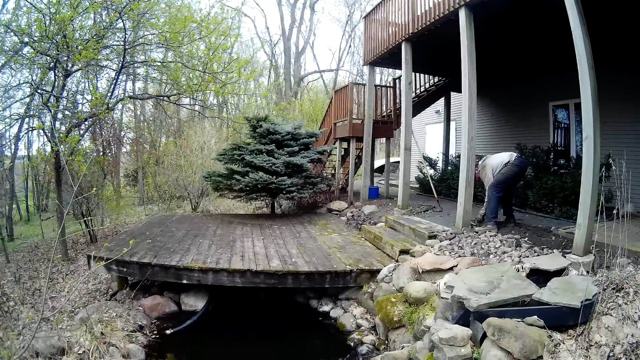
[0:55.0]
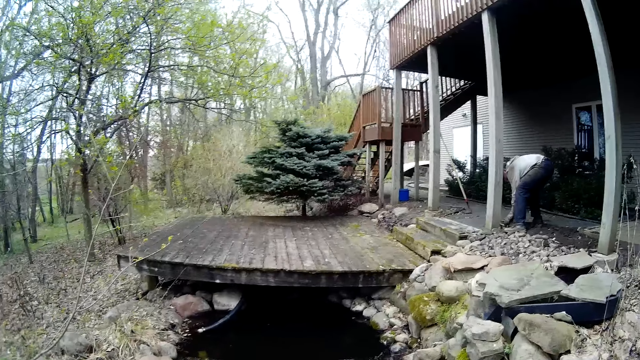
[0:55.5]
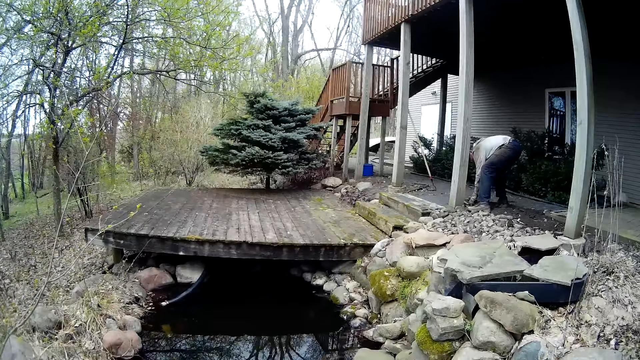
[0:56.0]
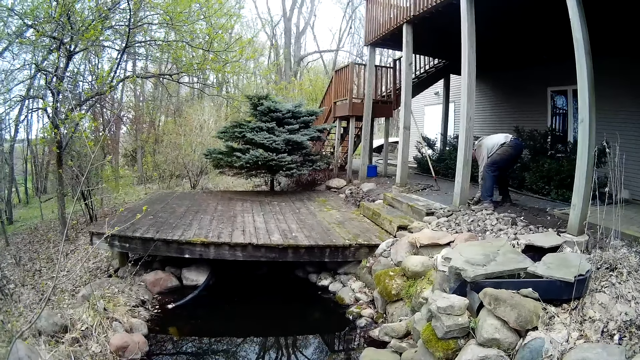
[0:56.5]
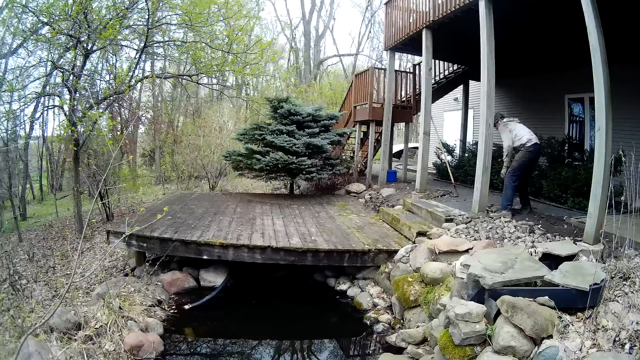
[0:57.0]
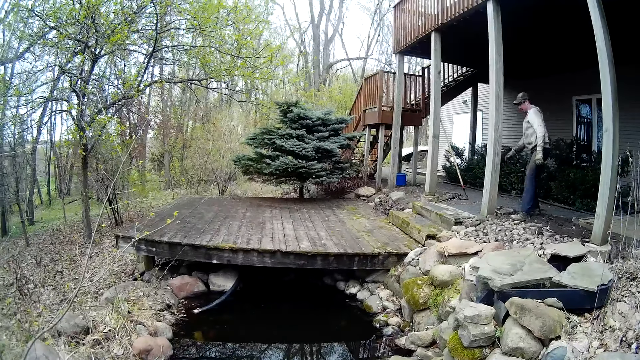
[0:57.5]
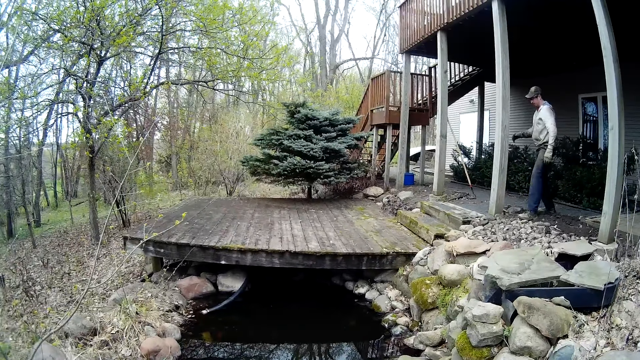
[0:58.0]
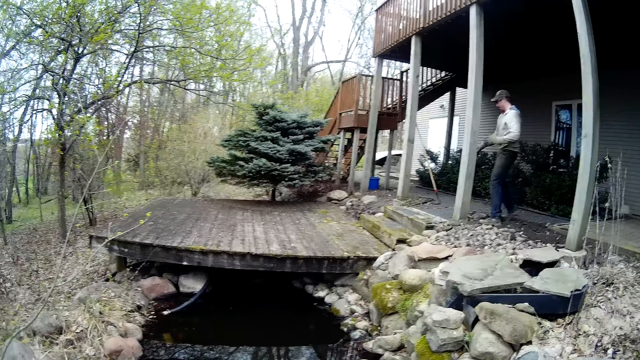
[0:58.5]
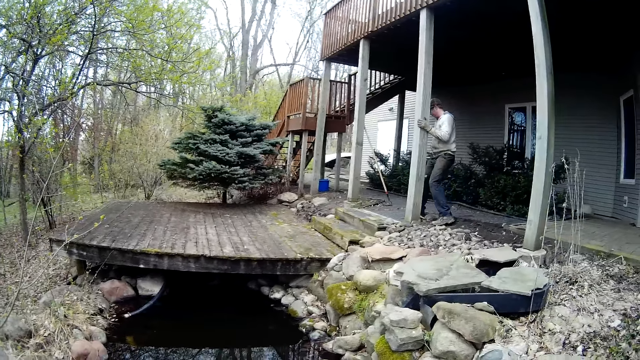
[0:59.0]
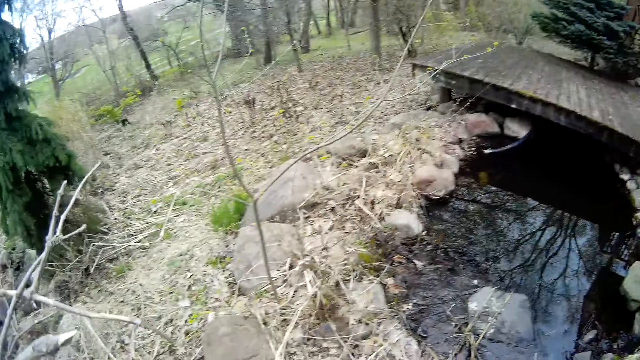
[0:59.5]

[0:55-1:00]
The man adjusts the stone. He puts the rock on the ground in front of the balcony. He stands up and holds a pillar.

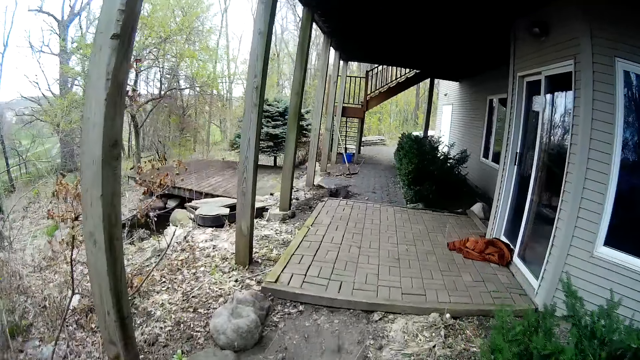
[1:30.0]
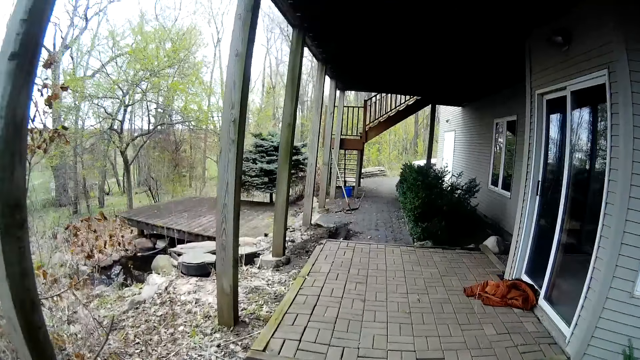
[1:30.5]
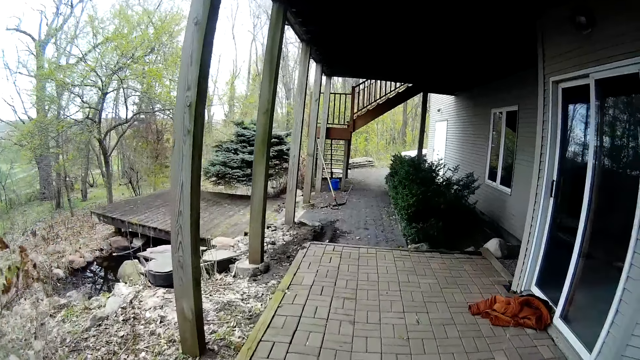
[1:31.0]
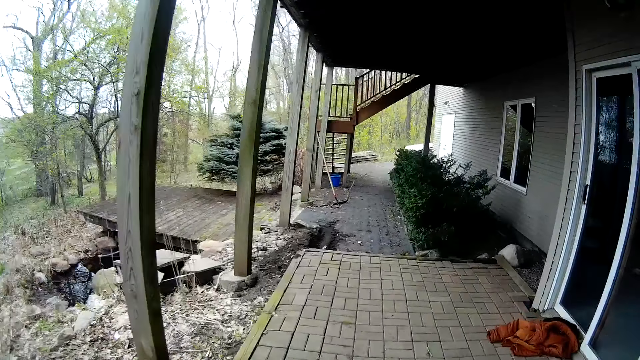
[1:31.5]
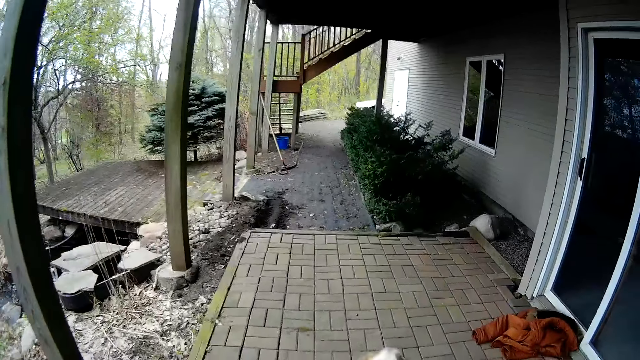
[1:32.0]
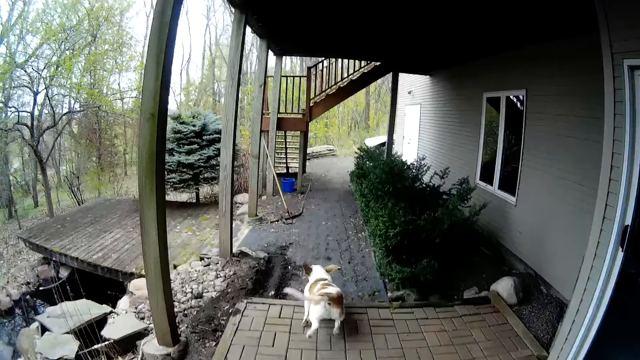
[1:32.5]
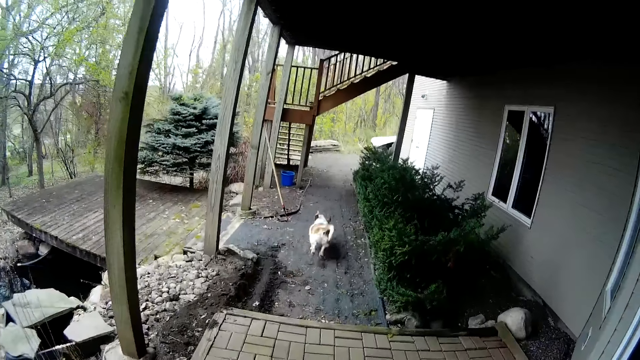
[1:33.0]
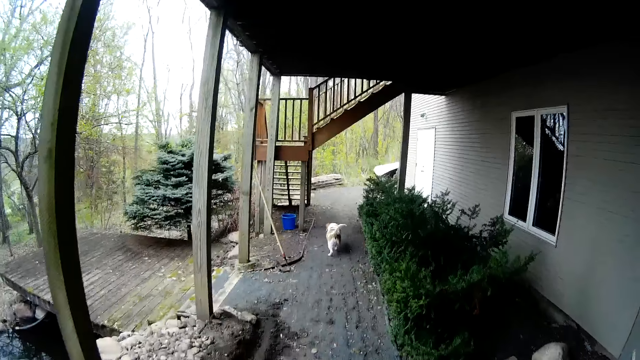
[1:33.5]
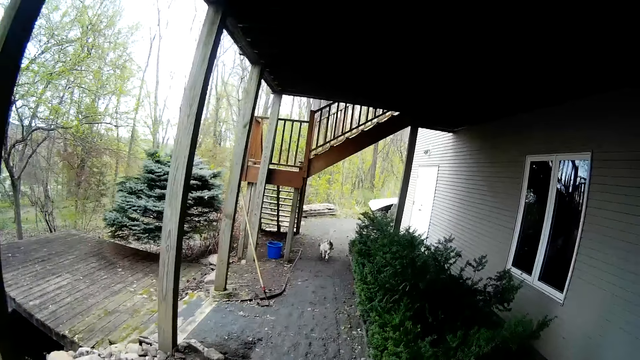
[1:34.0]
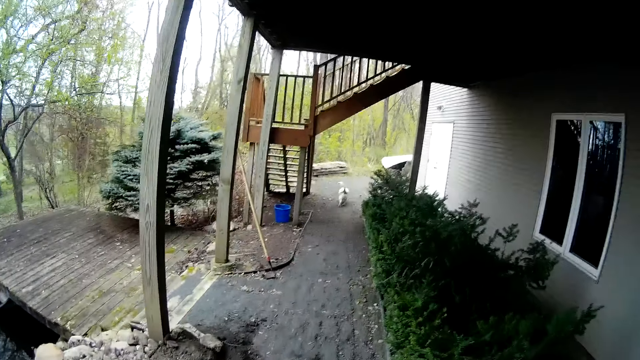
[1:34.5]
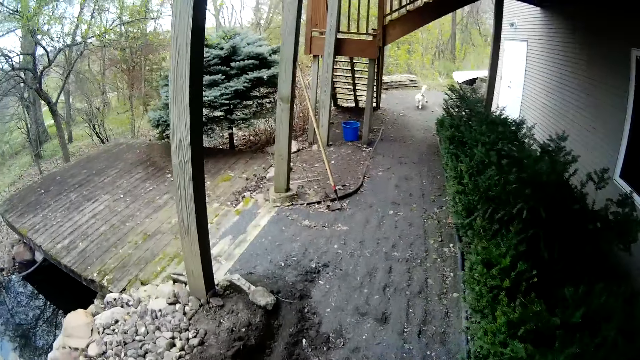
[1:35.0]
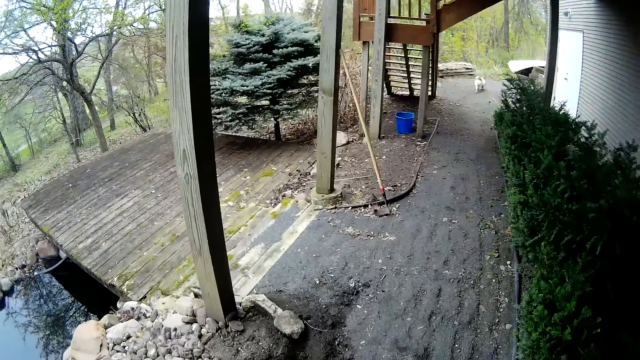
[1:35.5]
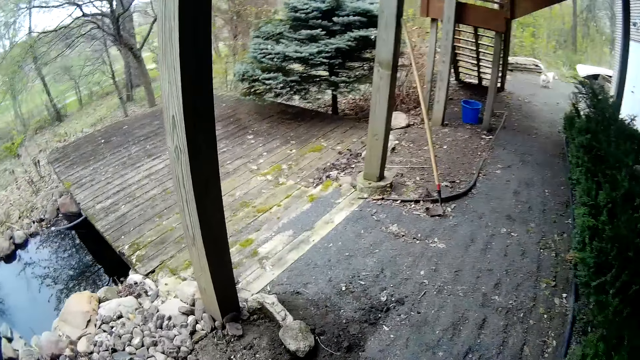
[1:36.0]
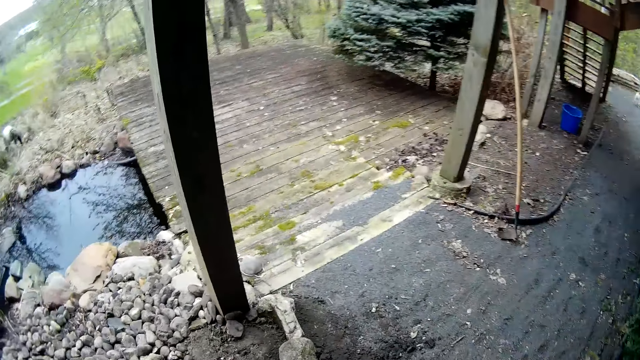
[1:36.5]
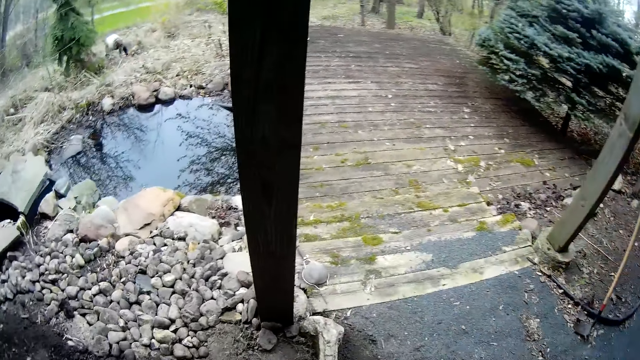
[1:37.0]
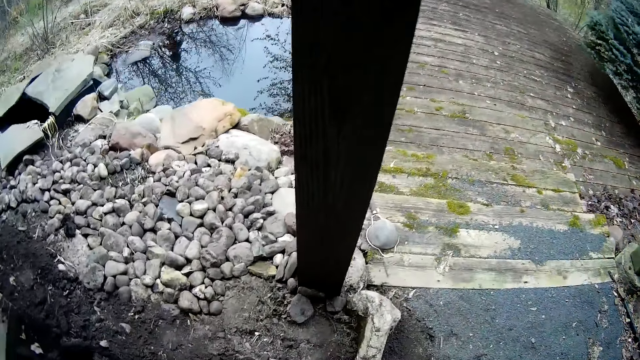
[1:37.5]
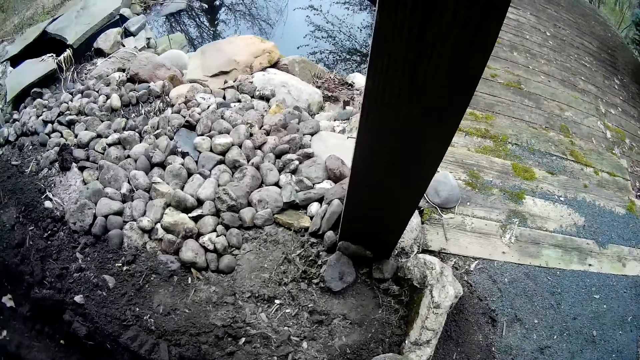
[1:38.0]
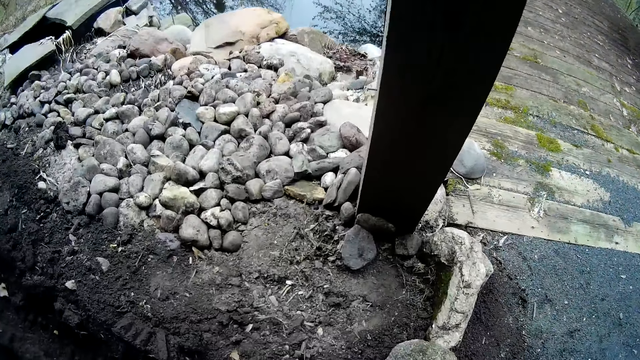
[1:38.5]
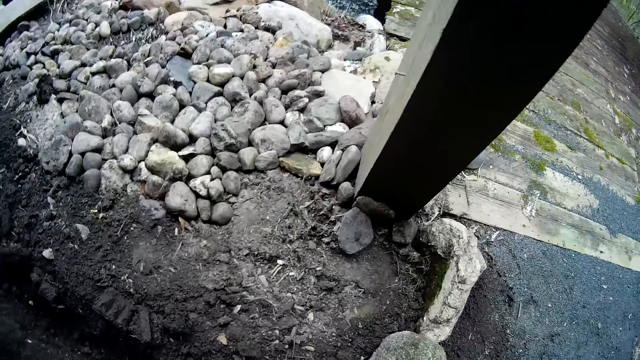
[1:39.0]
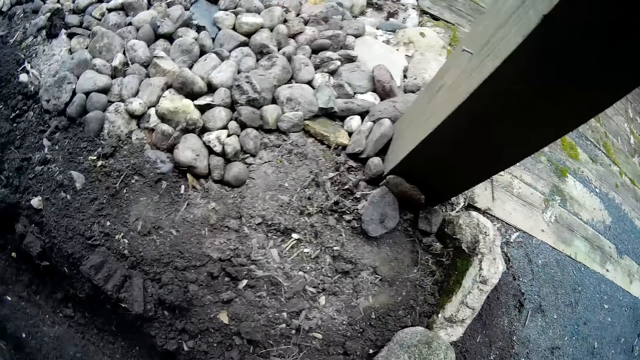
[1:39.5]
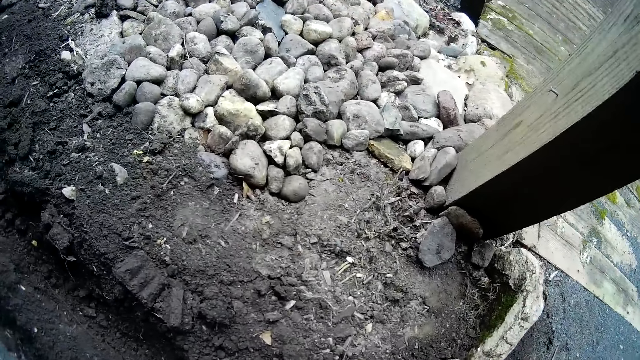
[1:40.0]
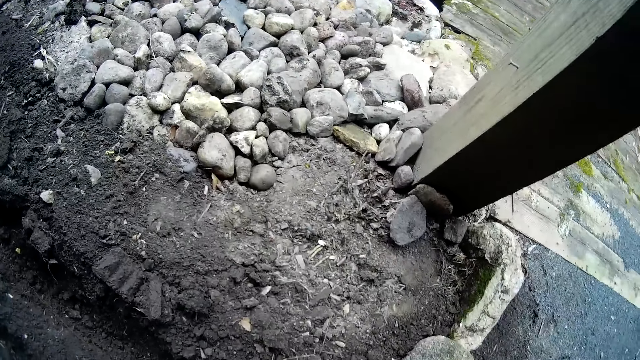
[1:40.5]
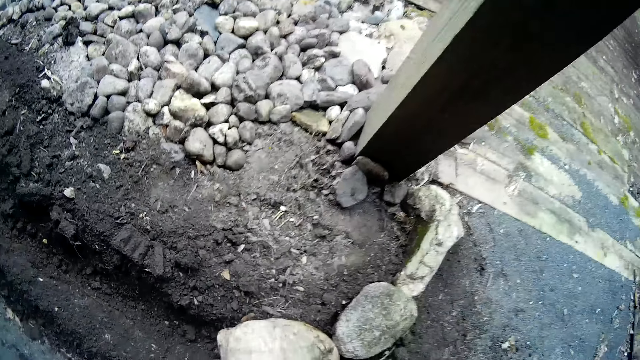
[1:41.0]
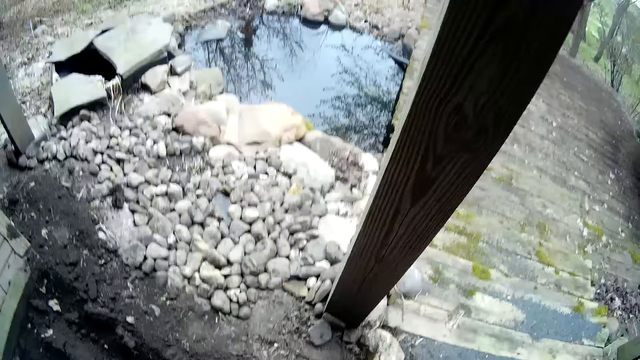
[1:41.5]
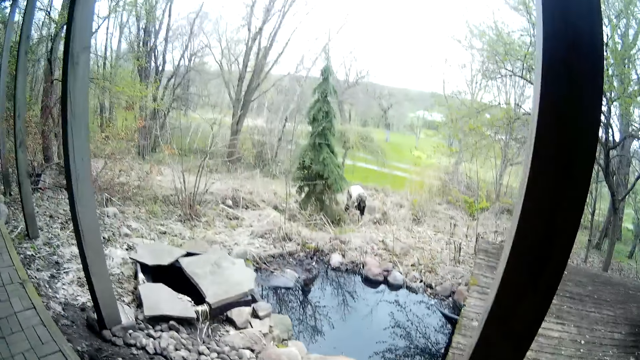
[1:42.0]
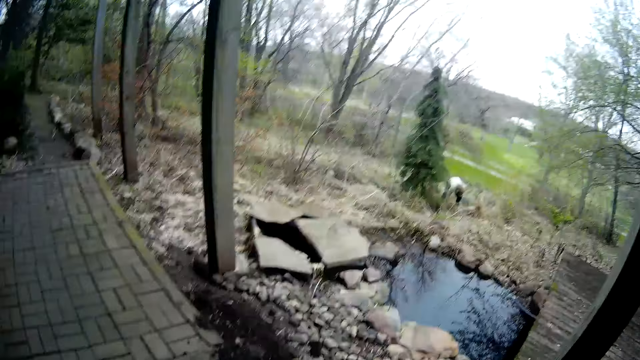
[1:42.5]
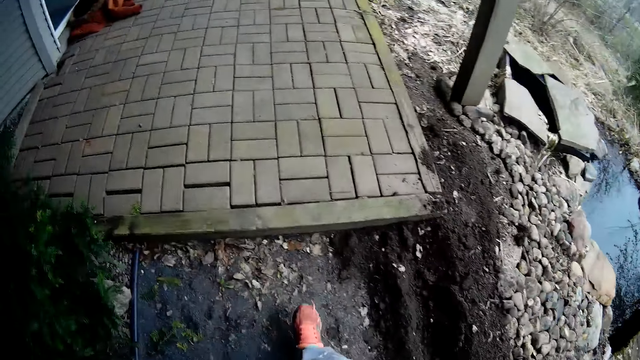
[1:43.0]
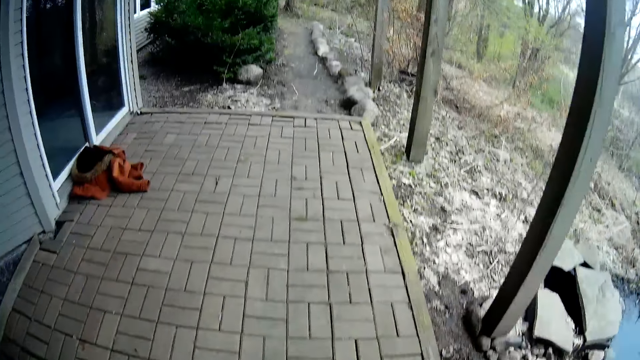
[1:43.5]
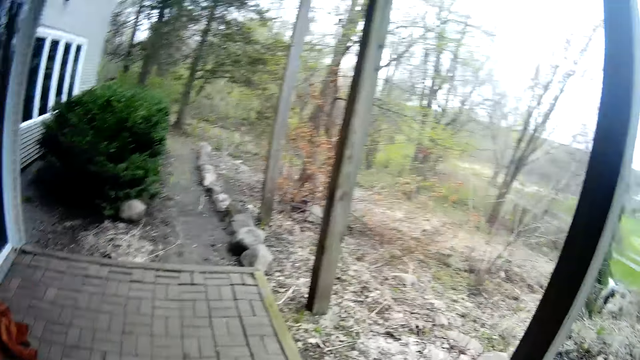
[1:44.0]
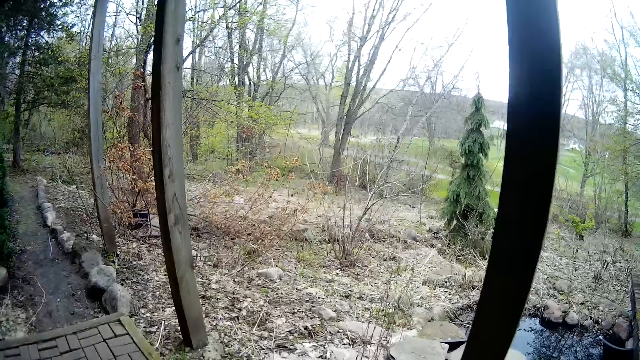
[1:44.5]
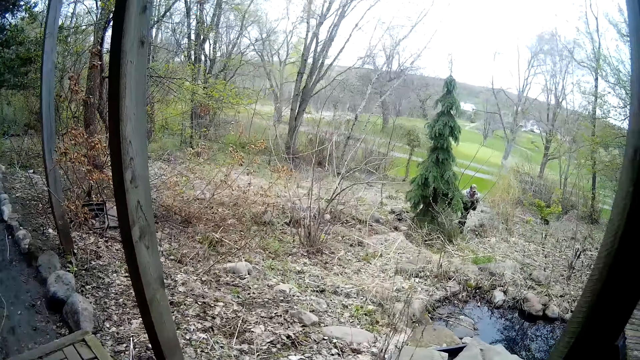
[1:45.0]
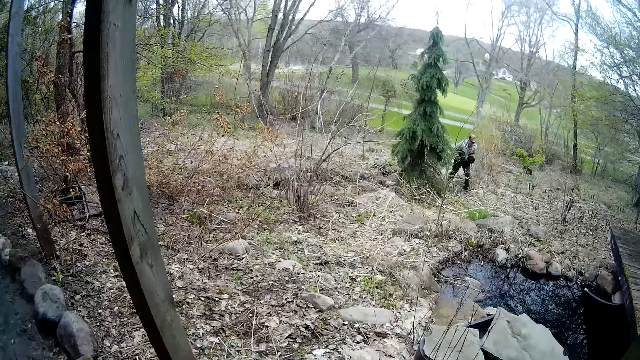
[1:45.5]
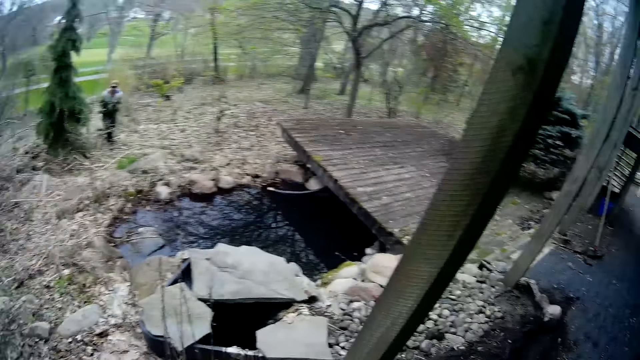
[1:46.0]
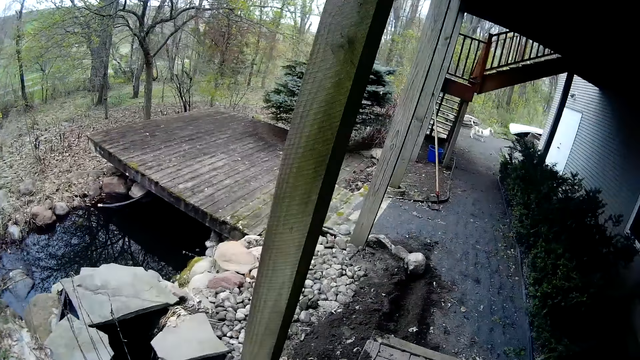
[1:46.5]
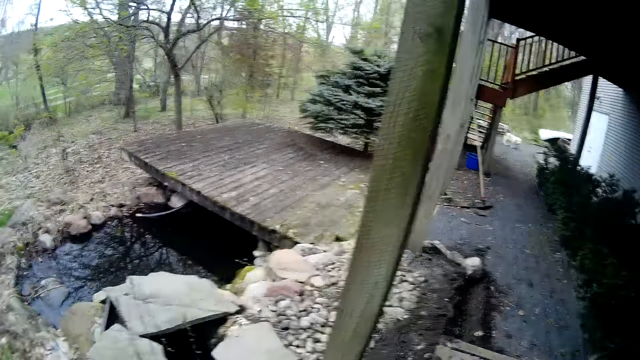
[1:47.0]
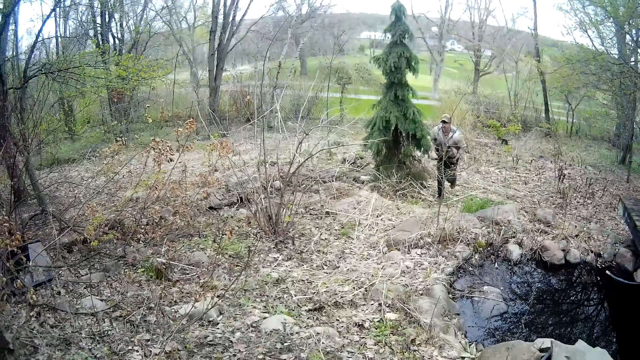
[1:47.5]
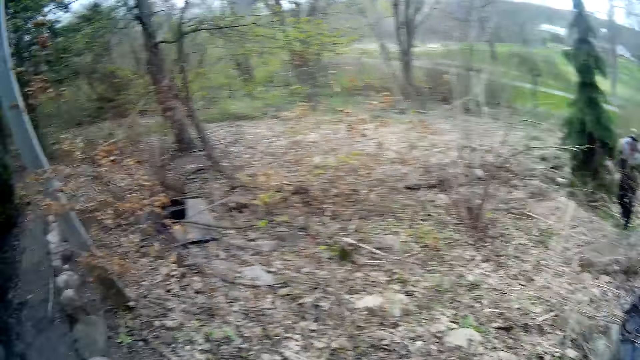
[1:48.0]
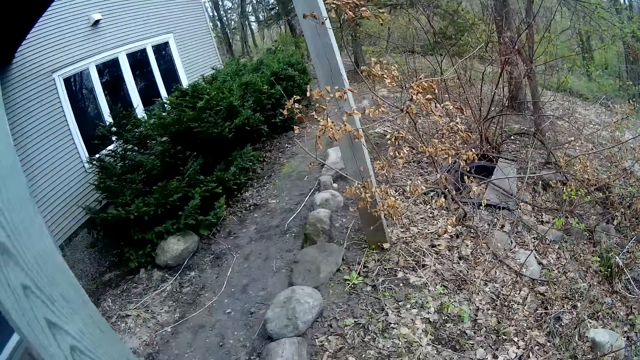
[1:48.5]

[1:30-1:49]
A dog runs through the balcony. The camera wearer puts the rock on the ground in front of the balcony. They walk to some pile of rocks outside the balcony. They look around. They look around again. The man carries stones. The camera wearer looks around.
